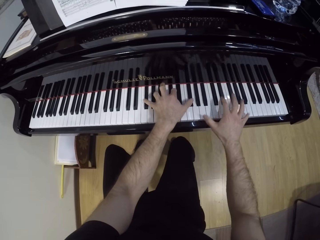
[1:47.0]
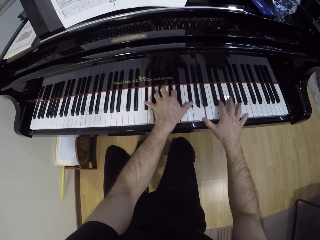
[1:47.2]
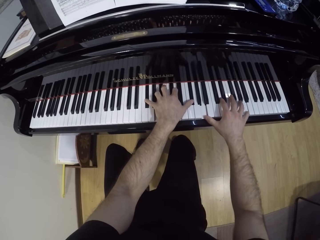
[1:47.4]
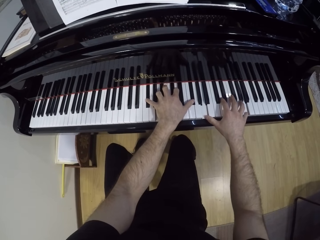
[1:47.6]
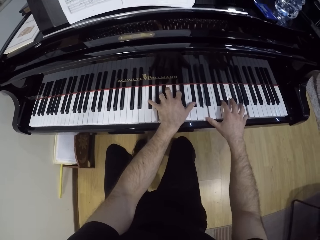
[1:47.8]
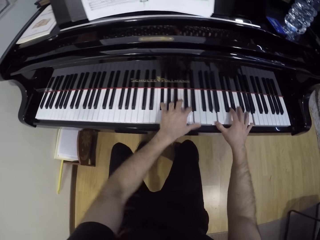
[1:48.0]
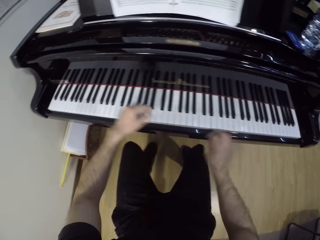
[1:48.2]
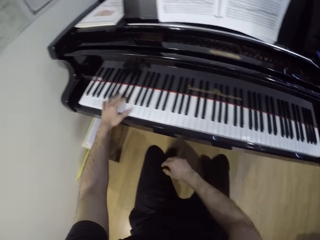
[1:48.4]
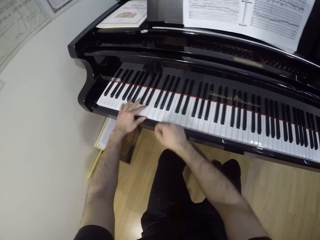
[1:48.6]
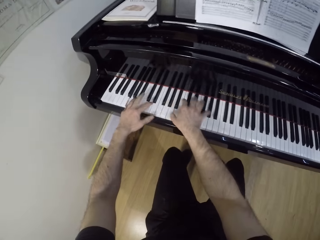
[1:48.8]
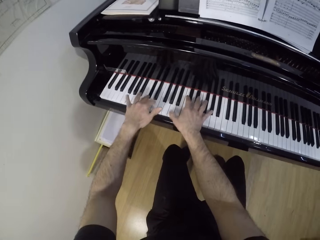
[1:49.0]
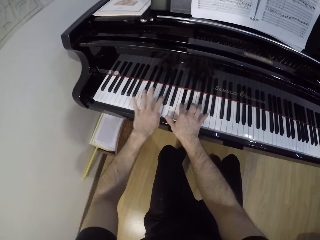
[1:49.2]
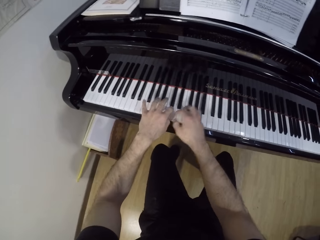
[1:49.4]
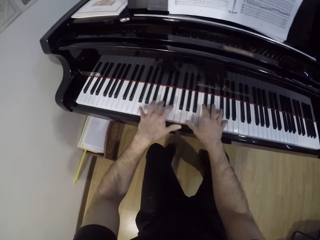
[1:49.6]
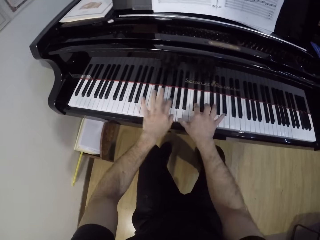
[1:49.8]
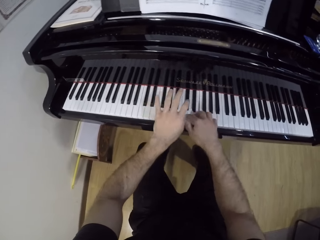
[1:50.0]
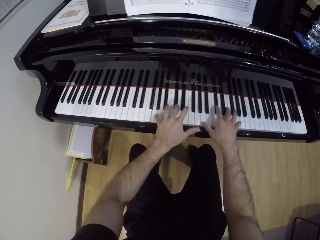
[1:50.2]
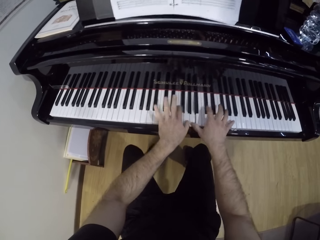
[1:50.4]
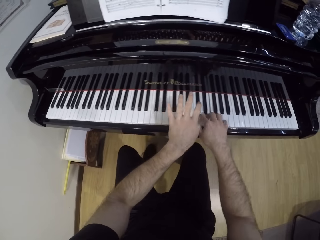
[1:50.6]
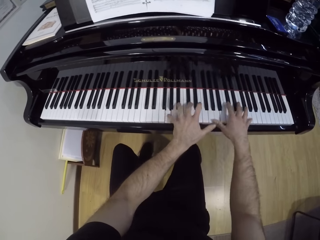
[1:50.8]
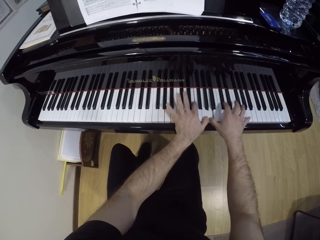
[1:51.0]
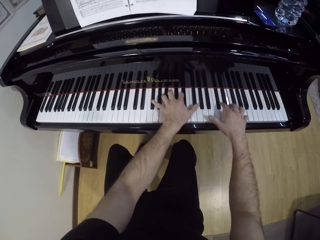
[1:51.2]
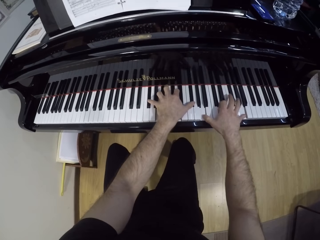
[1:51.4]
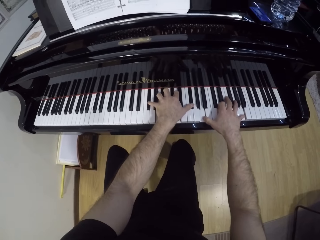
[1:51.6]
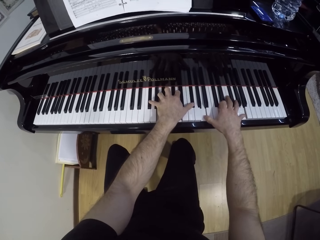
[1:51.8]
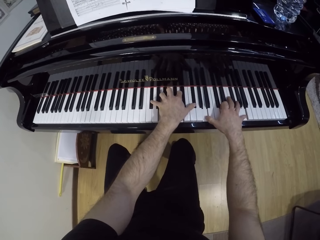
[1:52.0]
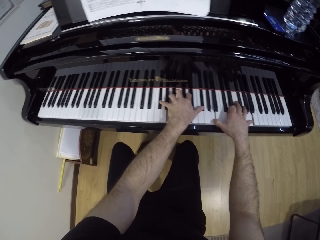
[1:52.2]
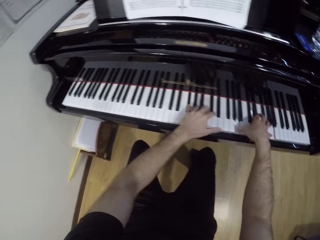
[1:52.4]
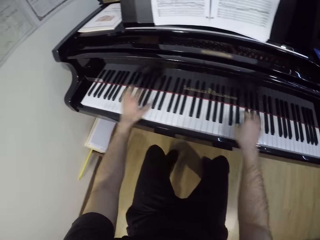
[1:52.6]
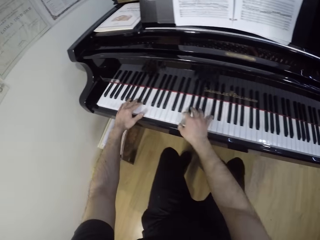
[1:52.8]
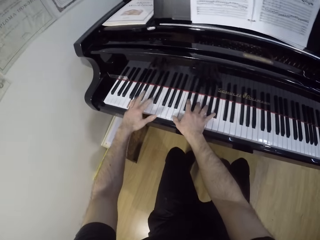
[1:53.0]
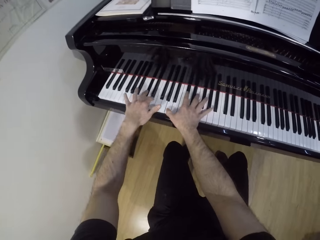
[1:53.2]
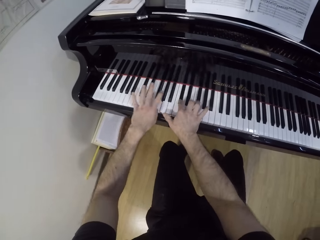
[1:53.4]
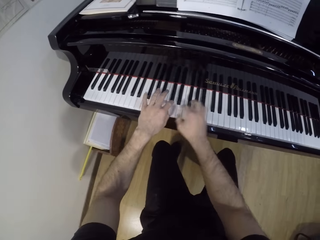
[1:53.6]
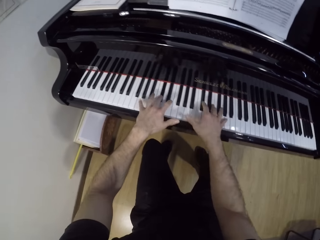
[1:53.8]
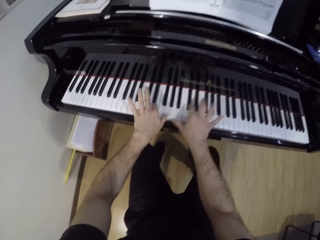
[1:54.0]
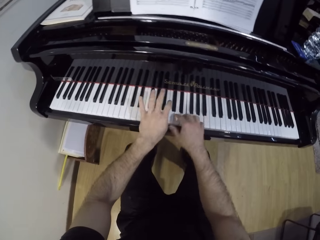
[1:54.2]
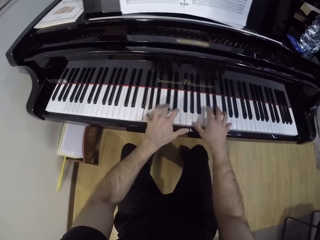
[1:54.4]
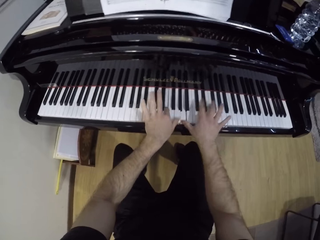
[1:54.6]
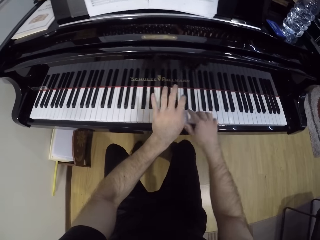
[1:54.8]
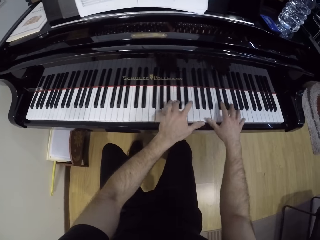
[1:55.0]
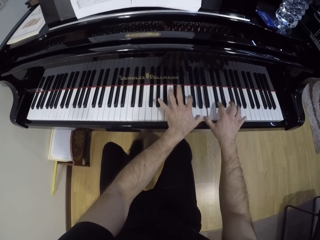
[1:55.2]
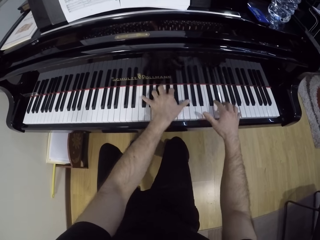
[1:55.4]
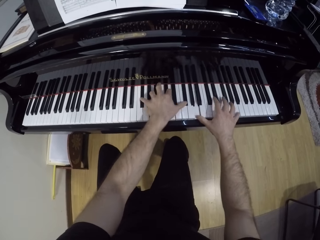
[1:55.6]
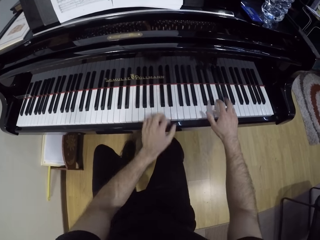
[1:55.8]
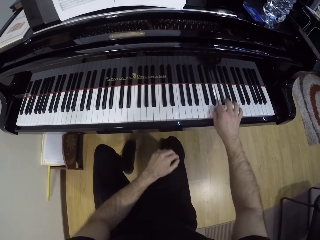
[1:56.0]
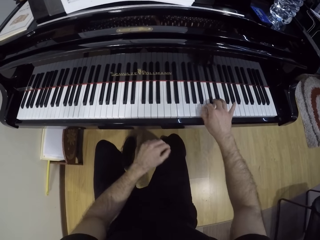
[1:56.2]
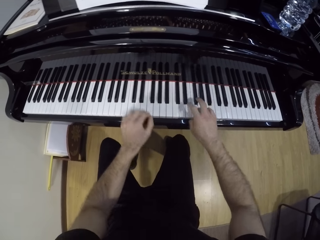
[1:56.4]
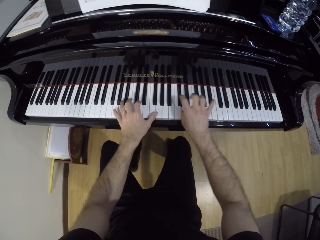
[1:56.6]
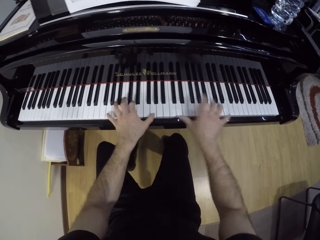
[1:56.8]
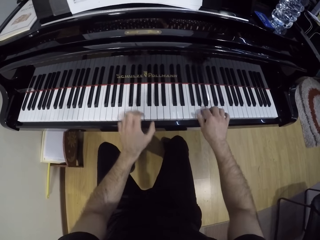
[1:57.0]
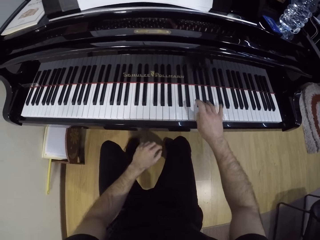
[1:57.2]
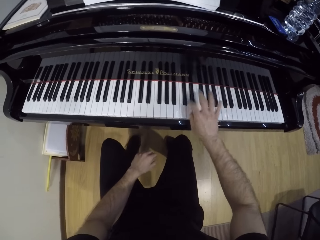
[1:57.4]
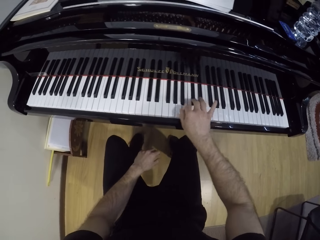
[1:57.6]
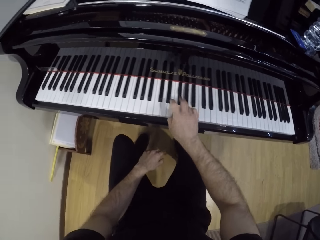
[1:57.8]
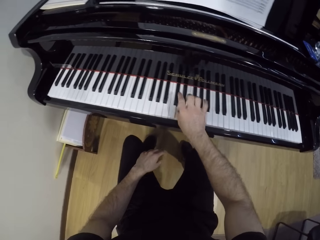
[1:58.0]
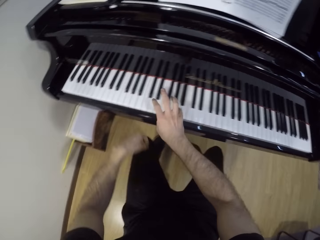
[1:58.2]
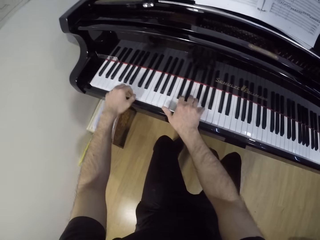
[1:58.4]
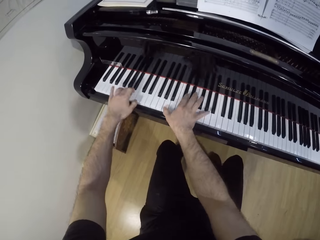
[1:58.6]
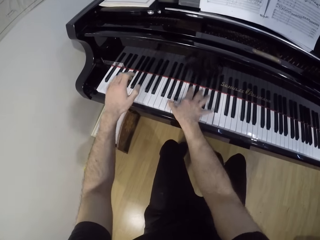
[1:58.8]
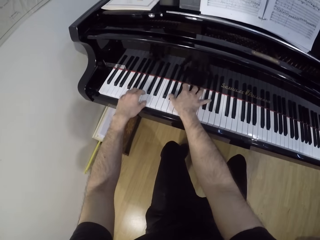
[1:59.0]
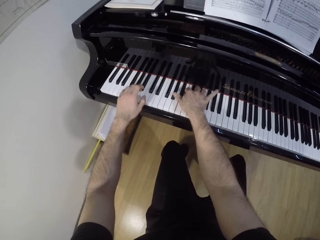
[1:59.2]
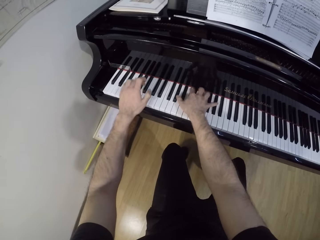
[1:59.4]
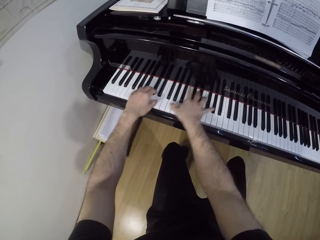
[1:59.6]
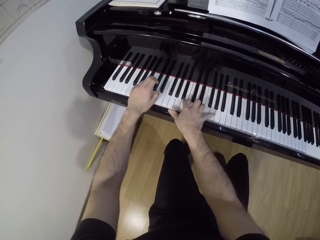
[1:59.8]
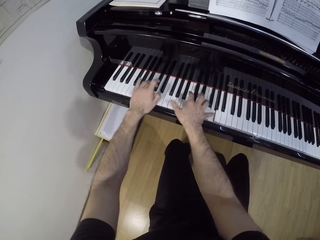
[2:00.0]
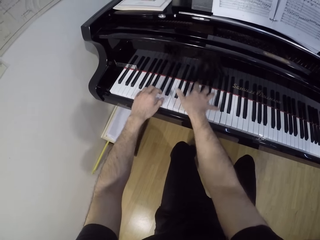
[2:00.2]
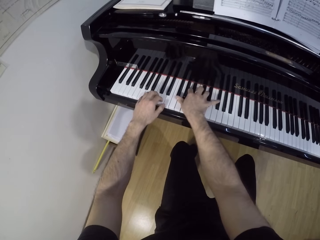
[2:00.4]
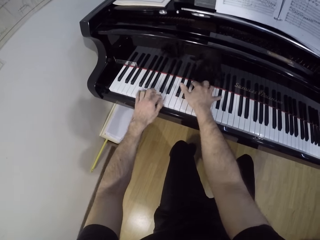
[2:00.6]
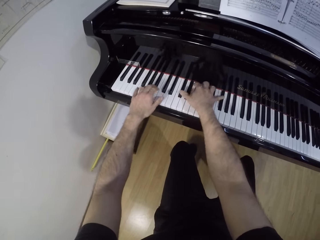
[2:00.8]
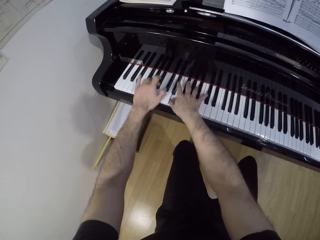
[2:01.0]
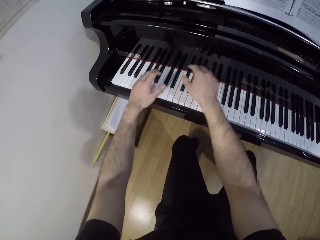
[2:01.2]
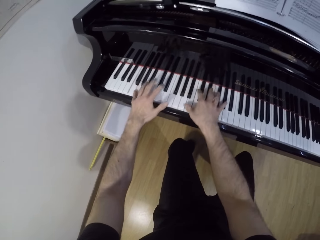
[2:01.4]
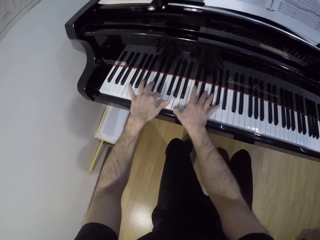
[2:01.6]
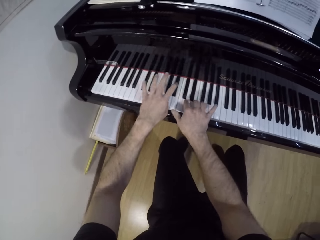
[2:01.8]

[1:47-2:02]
The camera wearer plays the piano with his right hand. He plays the piano with both hands. He plays the piano with his right hand. He plays the piano with both hands.

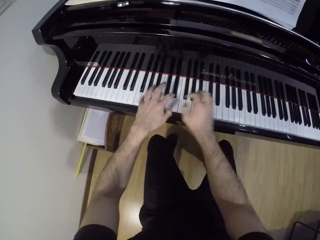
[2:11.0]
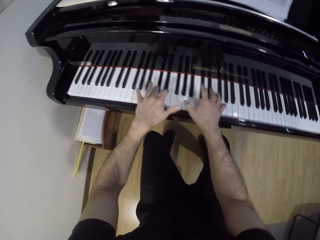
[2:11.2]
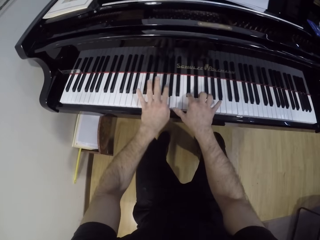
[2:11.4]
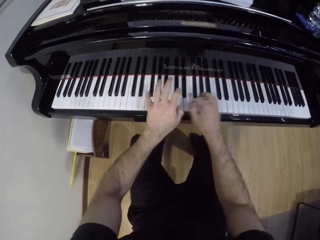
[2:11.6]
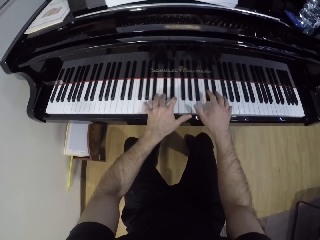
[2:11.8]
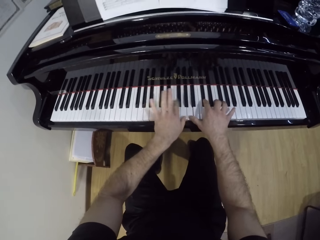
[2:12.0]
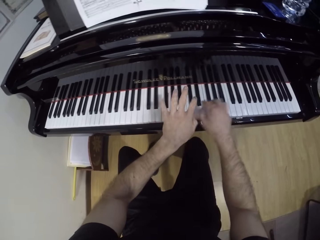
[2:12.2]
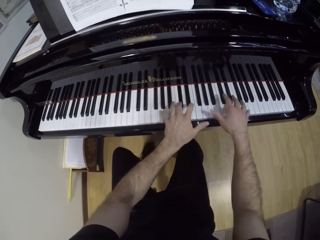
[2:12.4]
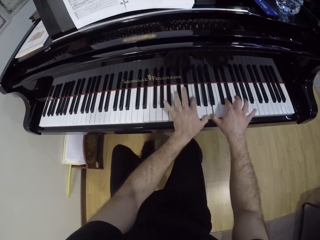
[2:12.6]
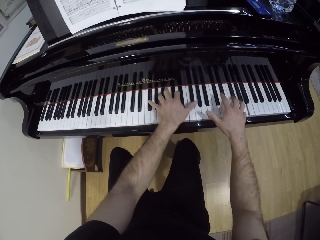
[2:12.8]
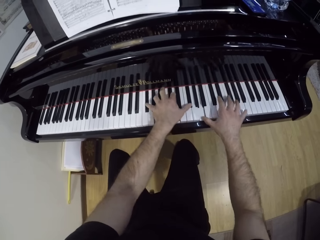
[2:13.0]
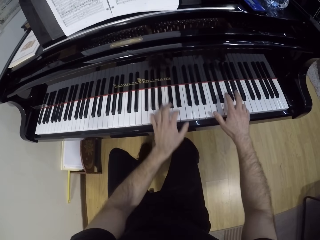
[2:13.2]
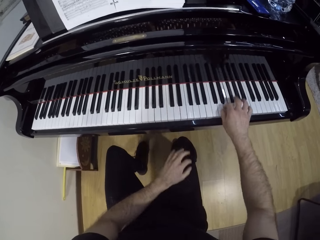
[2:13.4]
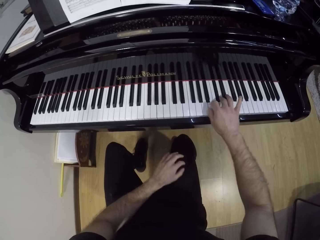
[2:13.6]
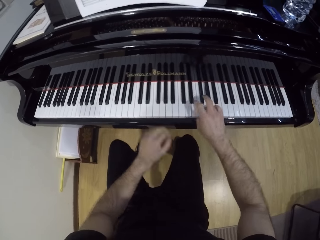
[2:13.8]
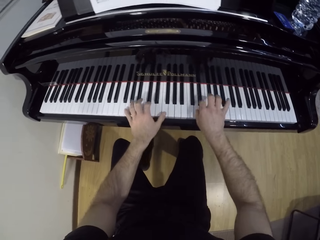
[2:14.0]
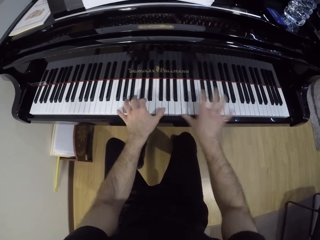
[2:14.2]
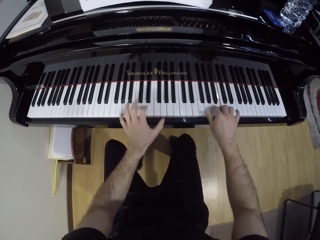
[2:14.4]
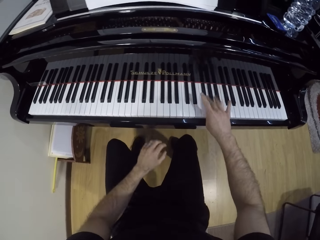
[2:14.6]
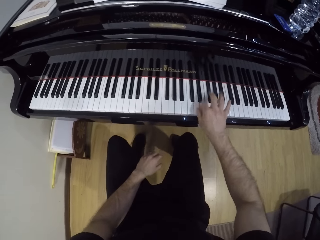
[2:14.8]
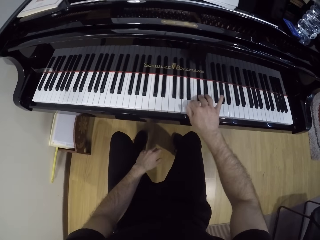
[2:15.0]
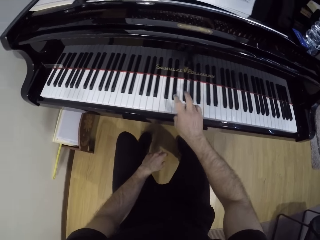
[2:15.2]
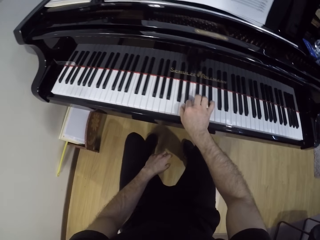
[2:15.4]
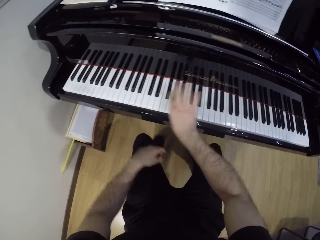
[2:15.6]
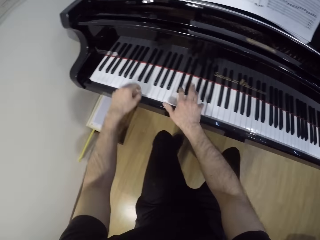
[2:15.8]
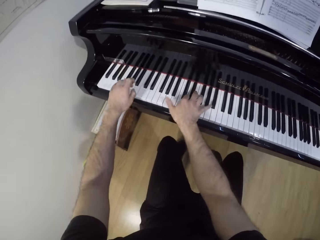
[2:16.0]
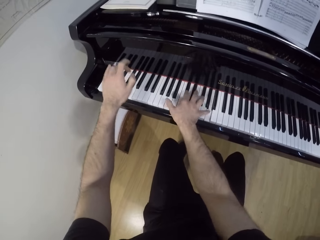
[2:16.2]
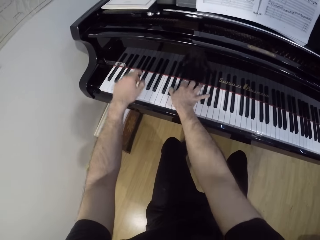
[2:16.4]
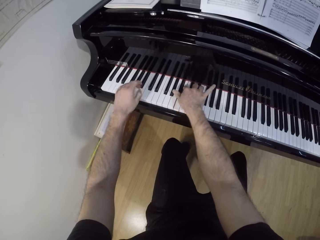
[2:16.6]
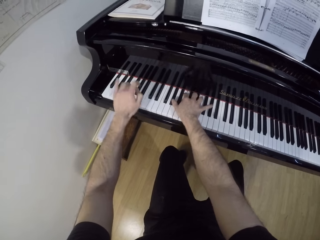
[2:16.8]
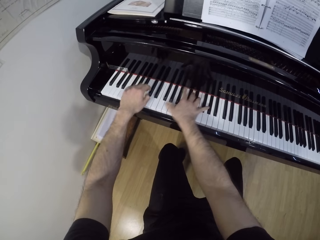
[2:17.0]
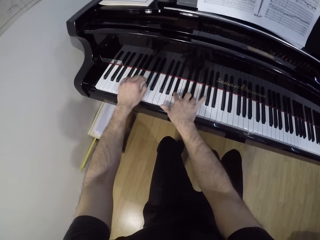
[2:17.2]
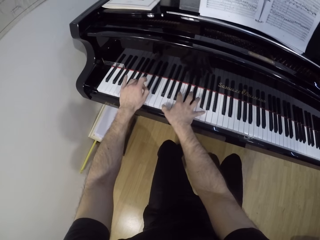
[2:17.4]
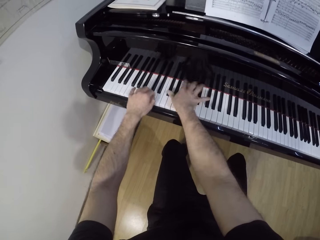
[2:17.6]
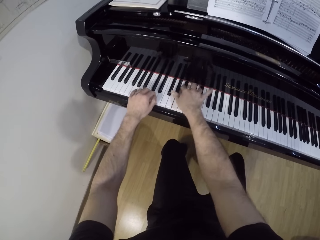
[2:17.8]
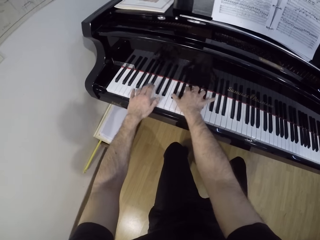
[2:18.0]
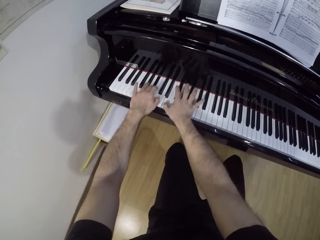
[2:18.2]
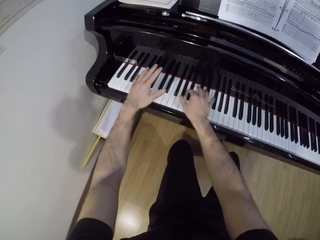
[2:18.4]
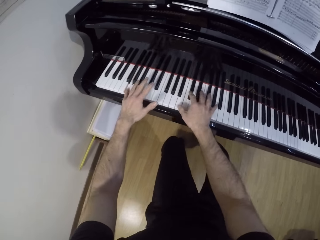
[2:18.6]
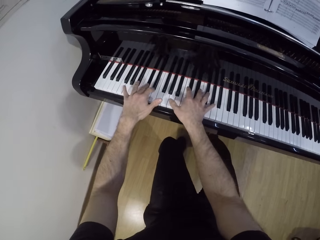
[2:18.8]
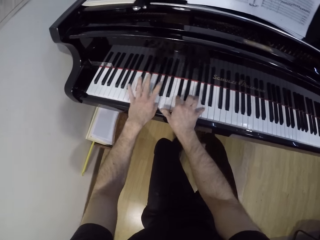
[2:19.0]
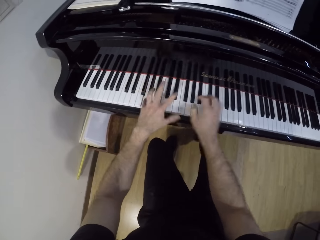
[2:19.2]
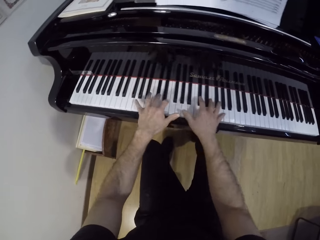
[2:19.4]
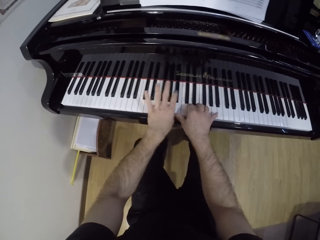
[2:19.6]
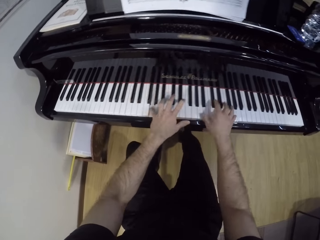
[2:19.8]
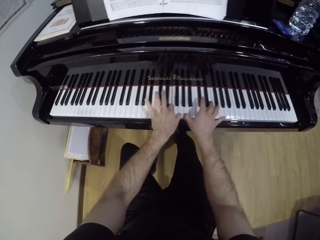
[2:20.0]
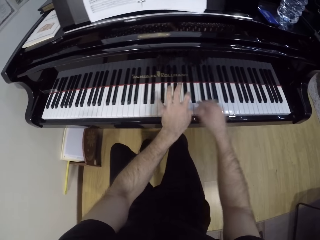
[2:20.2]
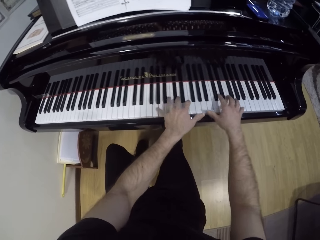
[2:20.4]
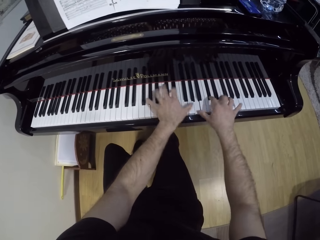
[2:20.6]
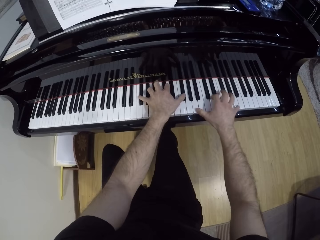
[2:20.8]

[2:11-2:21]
The camera wearer plays the piano with his right hand. He plays the piano with both hands. He plays the piano with his right hand. He plays the piano with both hands.
